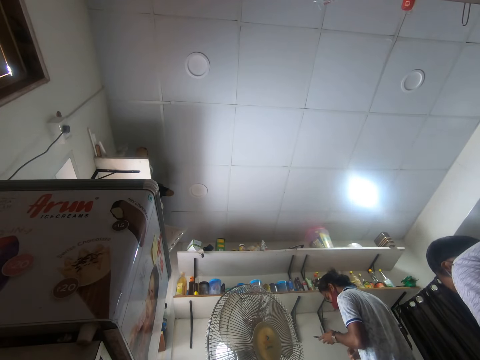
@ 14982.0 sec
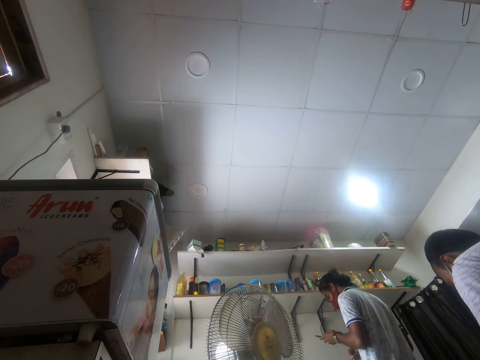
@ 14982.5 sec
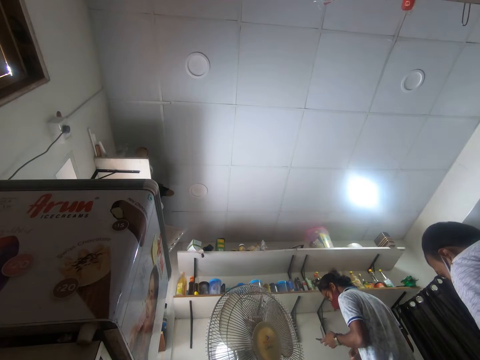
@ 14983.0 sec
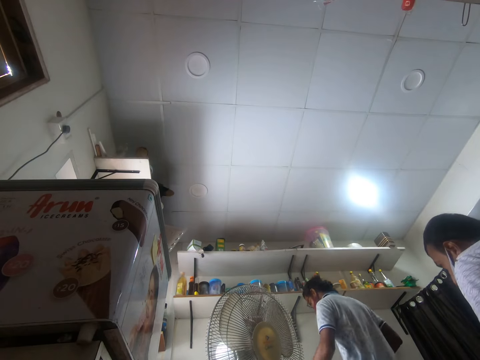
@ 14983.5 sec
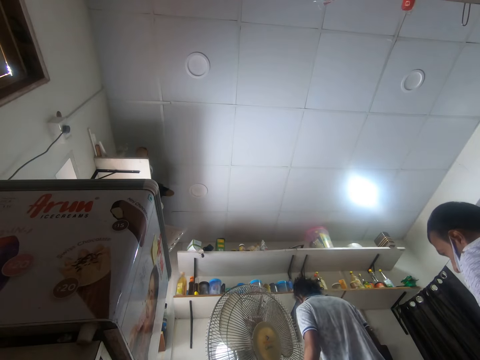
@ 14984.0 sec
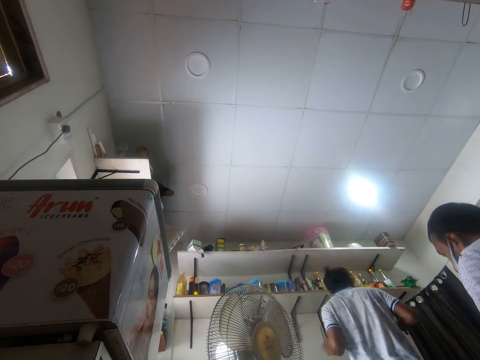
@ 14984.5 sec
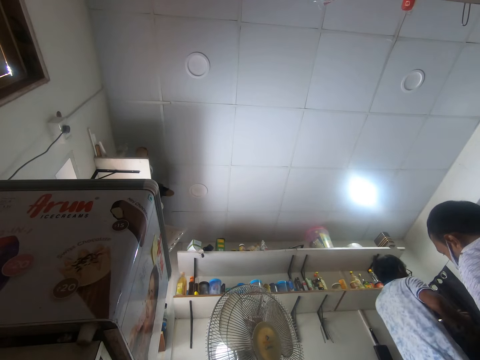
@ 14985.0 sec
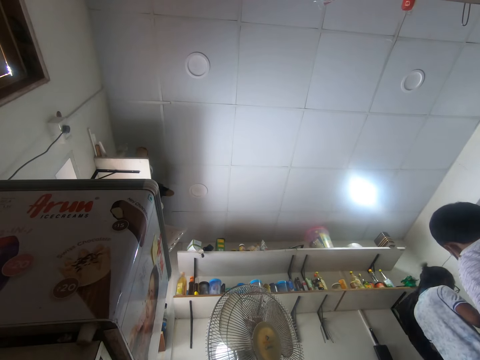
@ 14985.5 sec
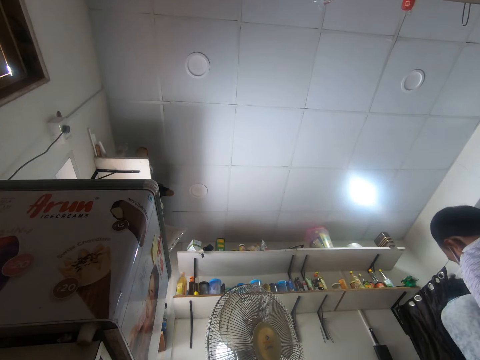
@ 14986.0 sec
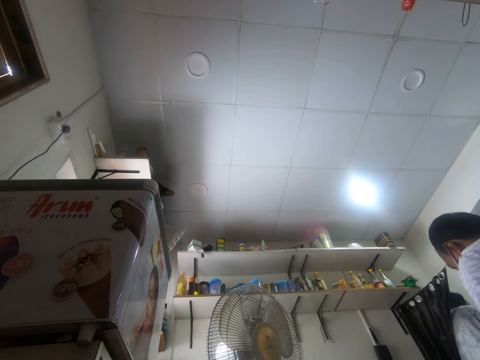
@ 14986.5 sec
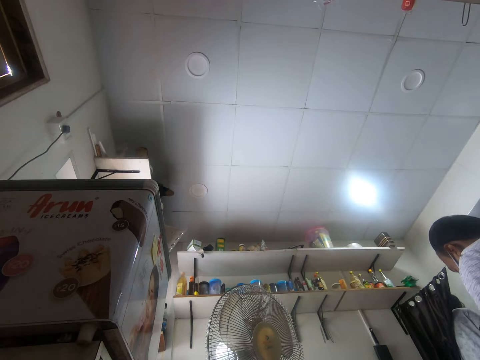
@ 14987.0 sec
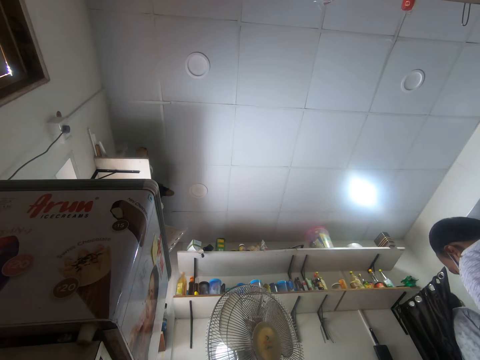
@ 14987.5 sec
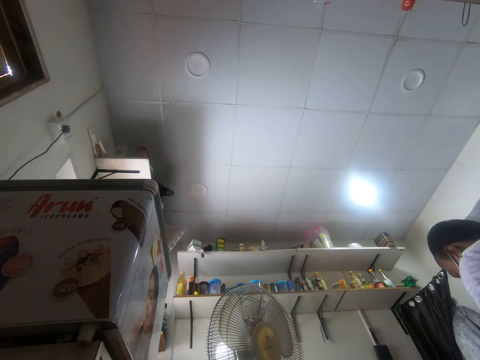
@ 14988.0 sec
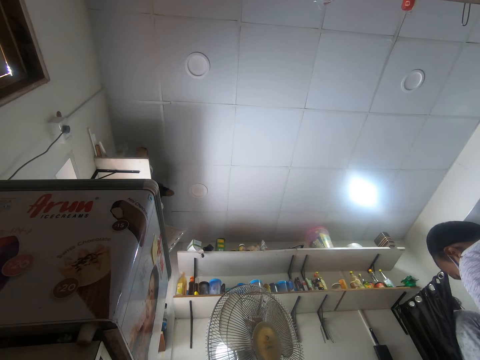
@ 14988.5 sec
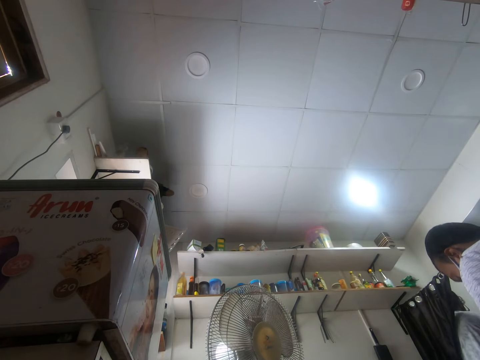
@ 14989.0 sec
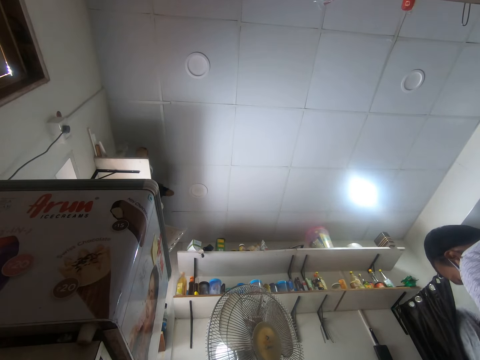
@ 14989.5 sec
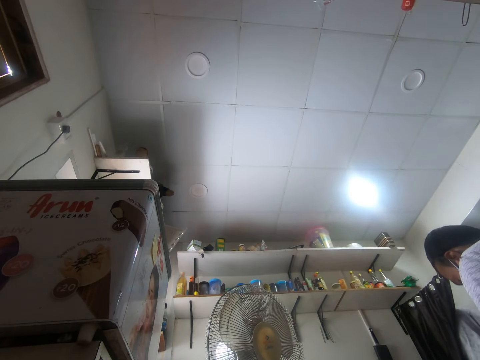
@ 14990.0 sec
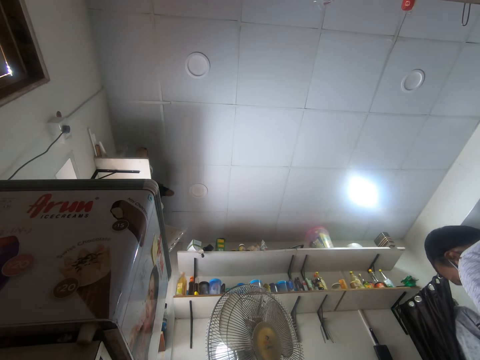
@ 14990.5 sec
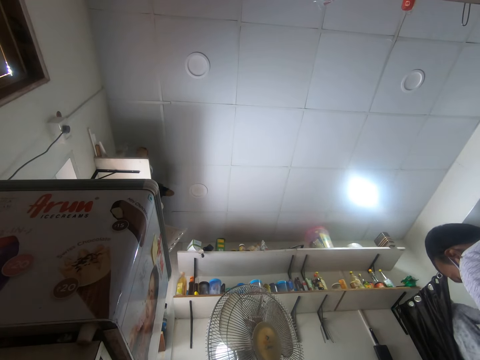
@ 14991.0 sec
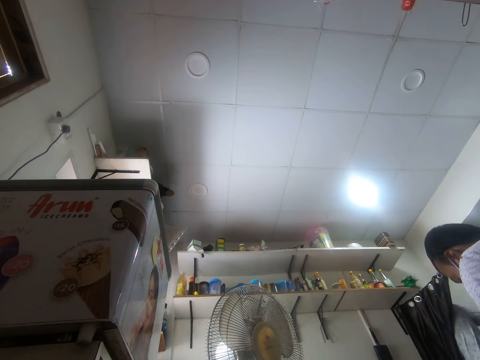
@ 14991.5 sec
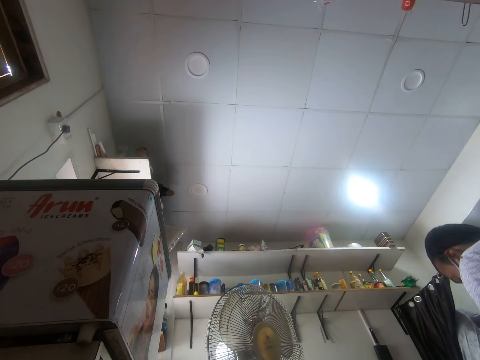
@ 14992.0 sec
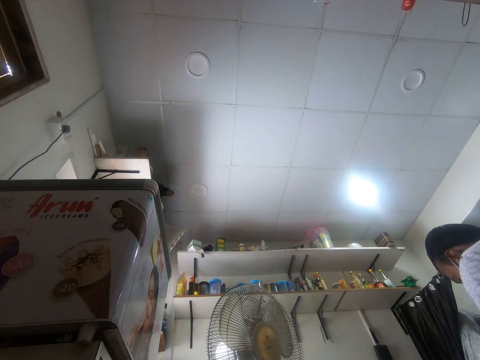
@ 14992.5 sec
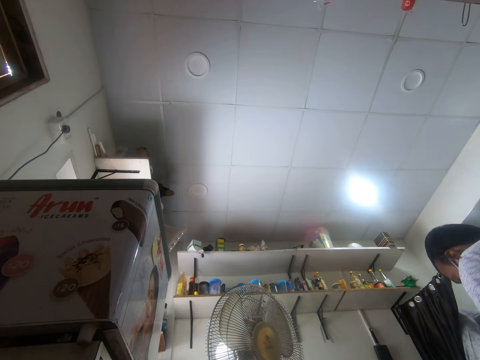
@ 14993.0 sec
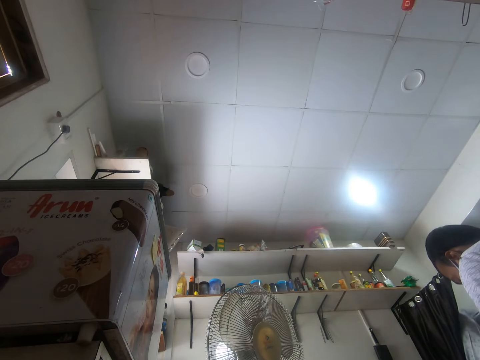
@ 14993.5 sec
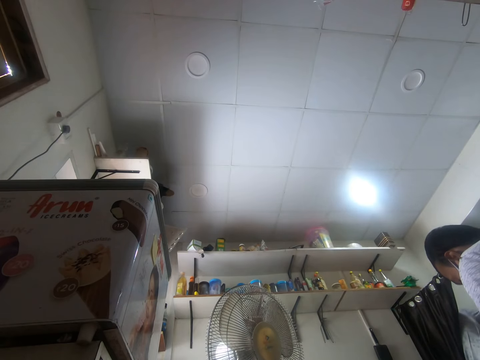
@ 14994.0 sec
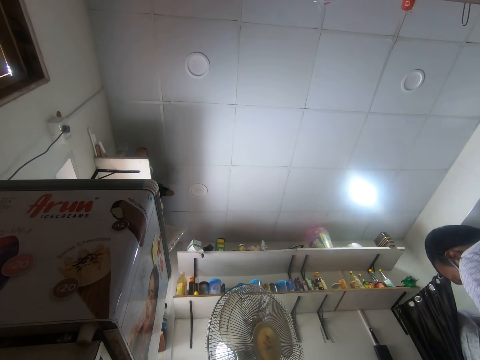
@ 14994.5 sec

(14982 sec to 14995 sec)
A man moves around.

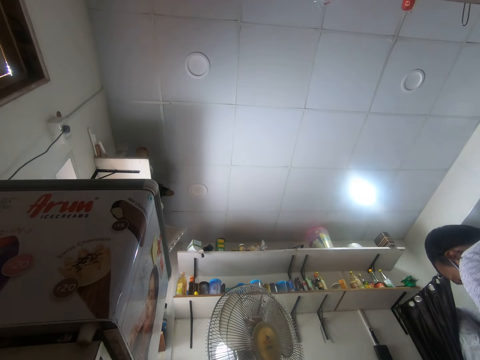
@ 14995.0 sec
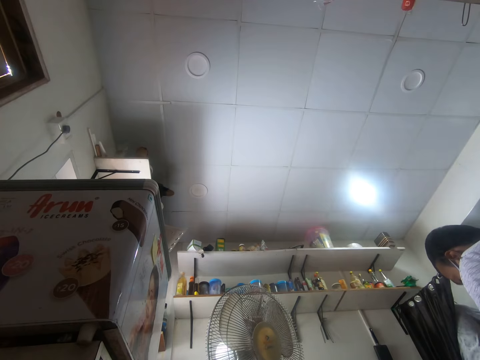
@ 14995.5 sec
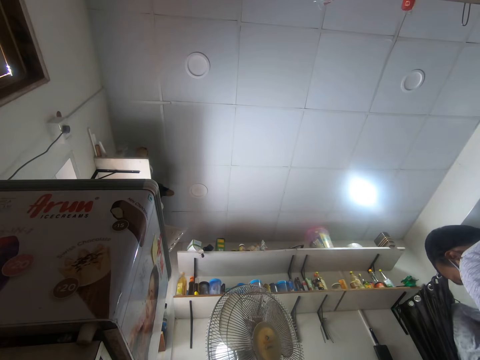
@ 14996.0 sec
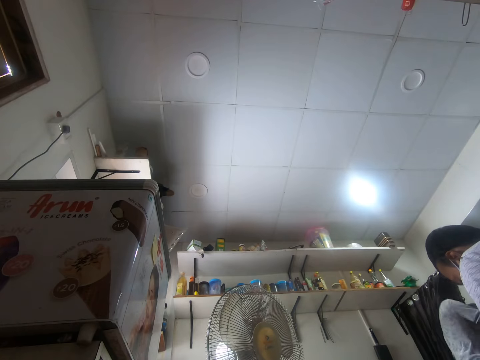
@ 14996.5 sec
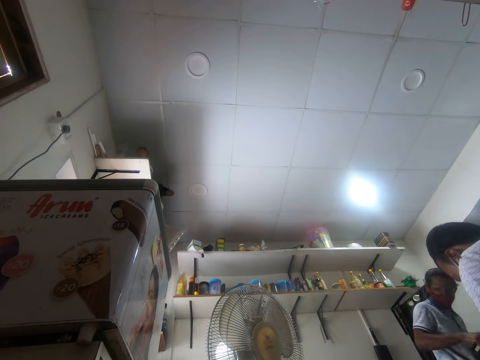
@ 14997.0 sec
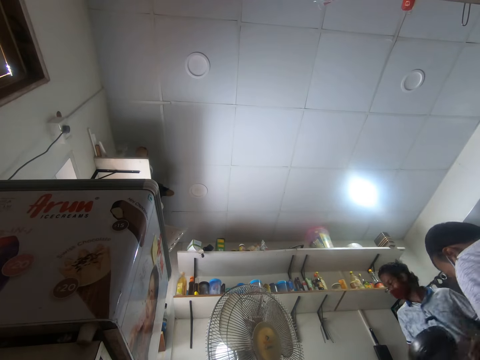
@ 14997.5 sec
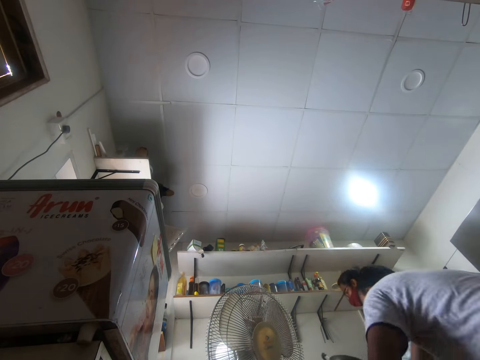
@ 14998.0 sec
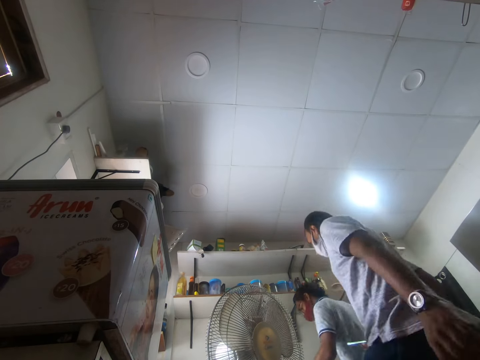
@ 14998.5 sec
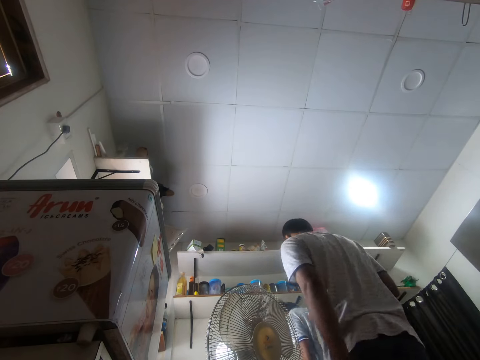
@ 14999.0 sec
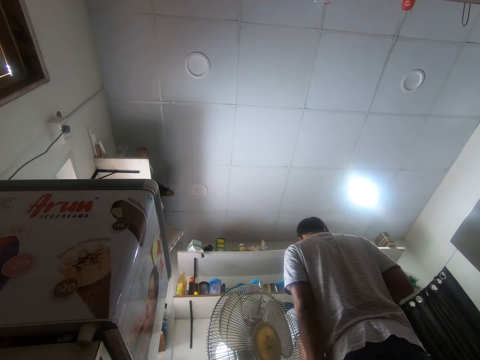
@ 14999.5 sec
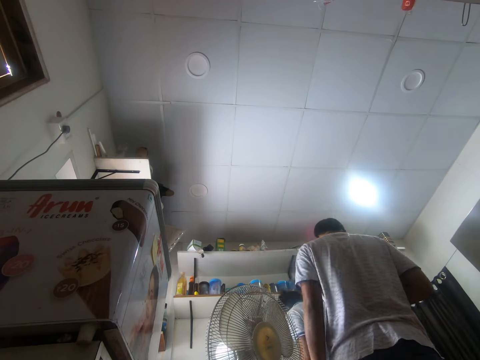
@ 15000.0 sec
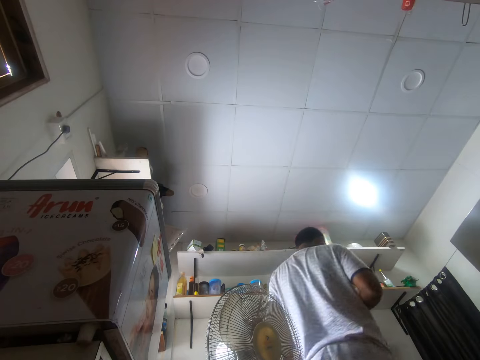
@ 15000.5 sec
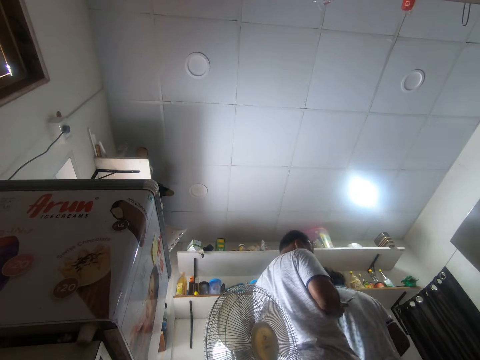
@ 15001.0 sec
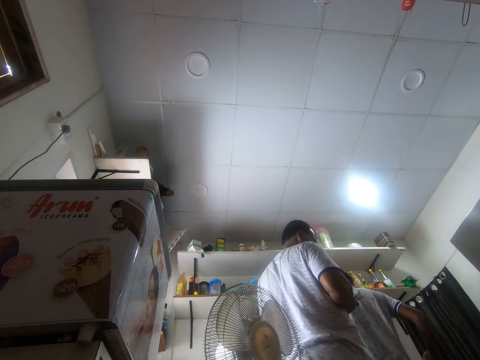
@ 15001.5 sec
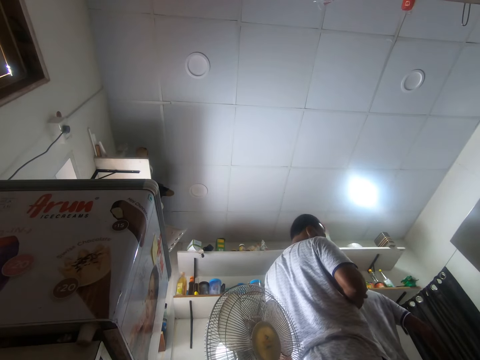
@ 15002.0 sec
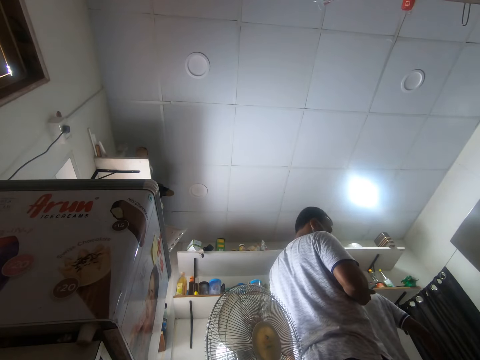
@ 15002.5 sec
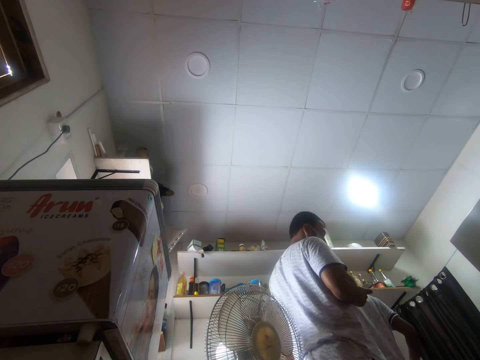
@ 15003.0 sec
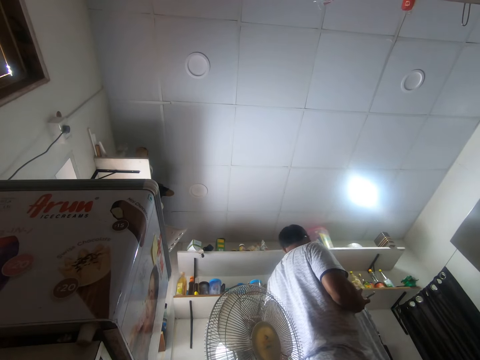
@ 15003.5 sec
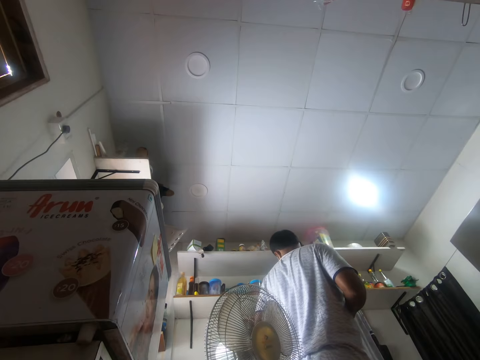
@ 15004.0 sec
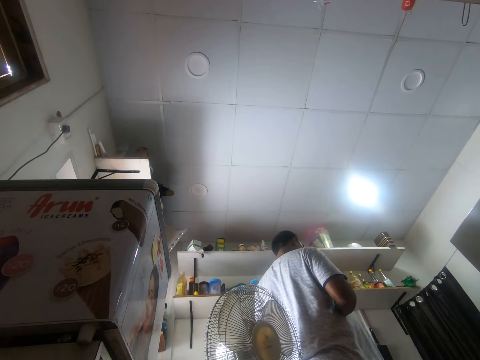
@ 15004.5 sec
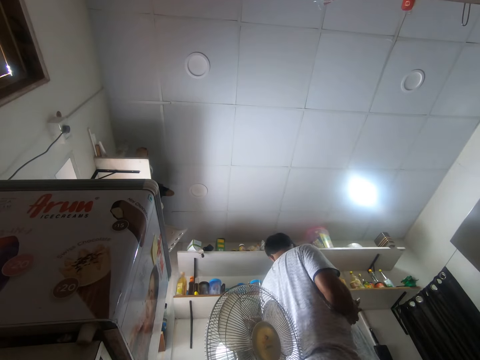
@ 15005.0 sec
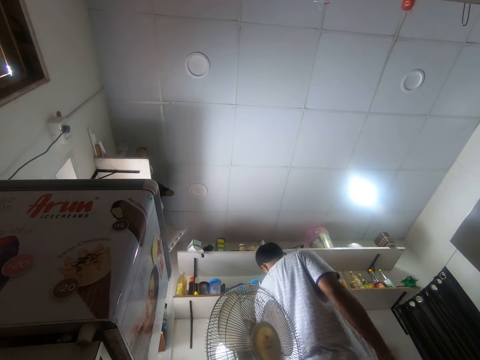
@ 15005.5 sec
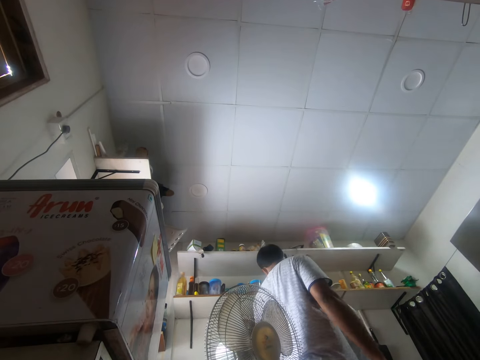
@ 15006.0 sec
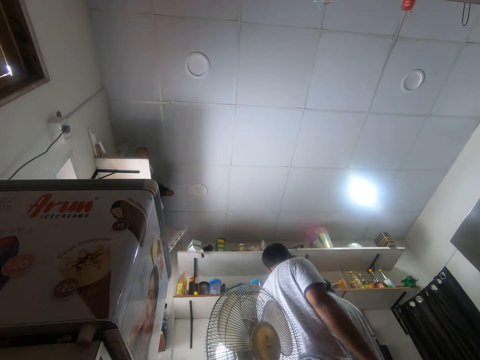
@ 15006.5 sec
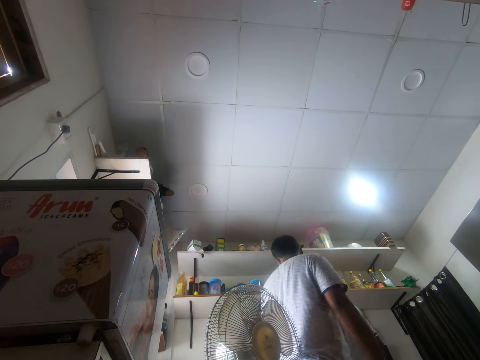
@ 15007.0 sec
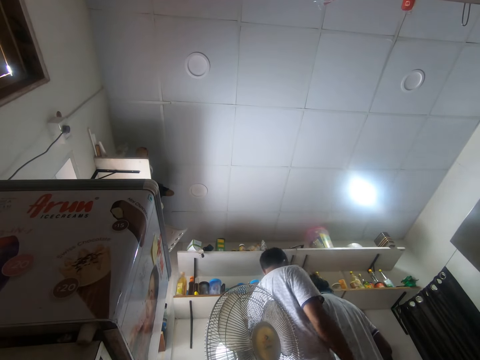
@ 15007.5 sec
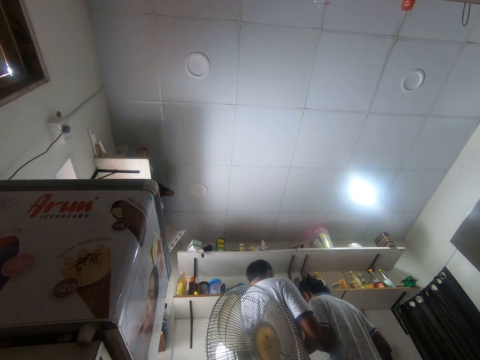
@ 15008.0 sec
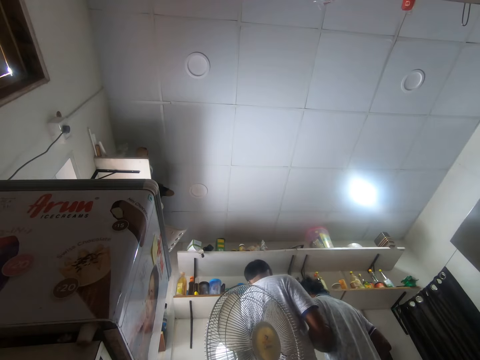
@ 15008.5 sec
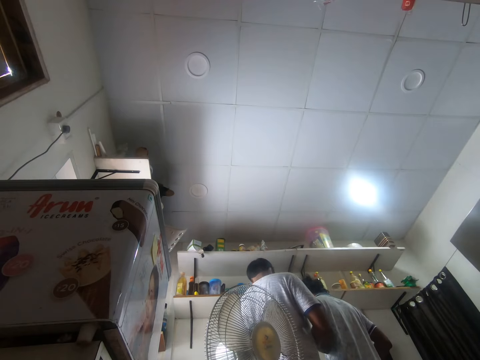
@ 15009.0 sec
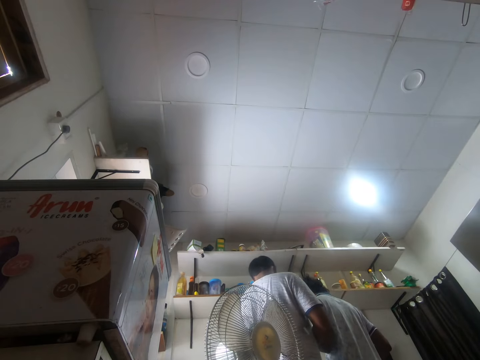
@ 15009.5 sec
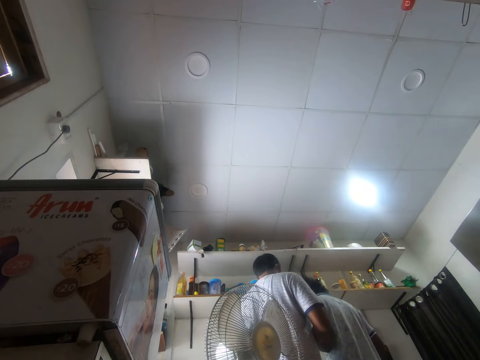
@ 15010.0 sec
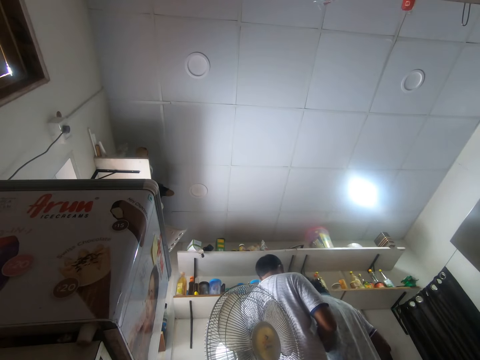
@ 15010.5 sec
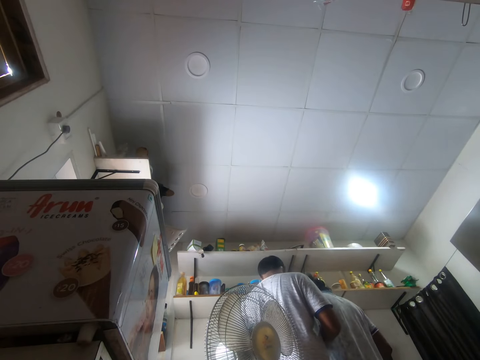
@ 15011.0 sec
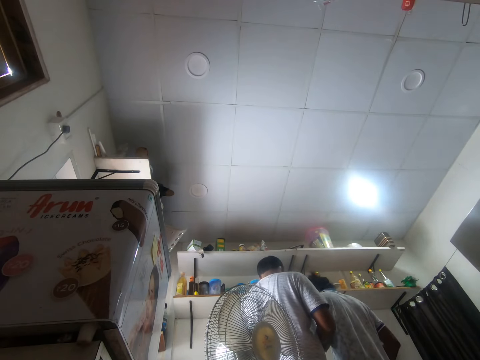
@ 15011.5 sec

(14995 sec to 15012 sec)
A man holds a pot with both hands. Another man moves around. A third man talks to the second man.
